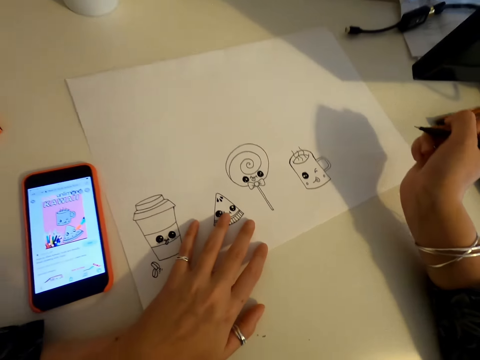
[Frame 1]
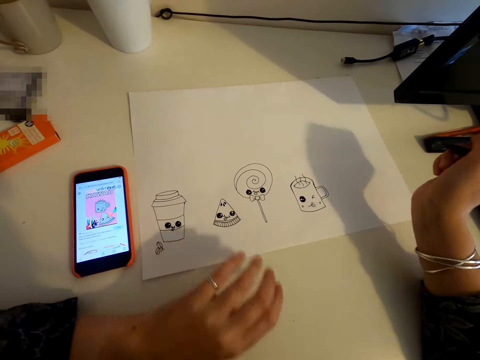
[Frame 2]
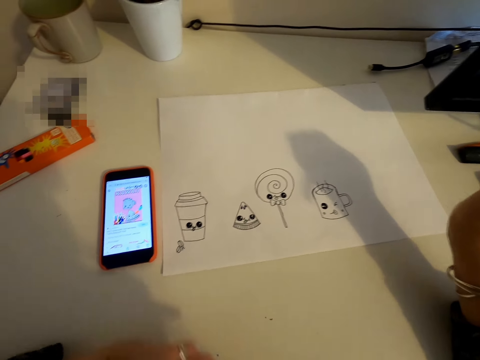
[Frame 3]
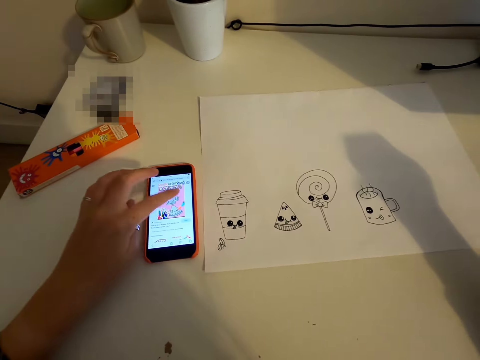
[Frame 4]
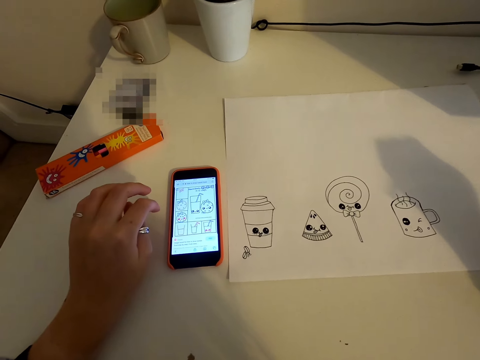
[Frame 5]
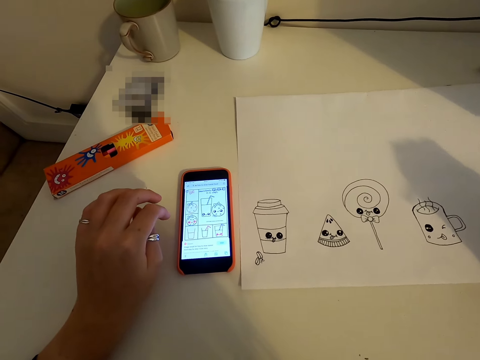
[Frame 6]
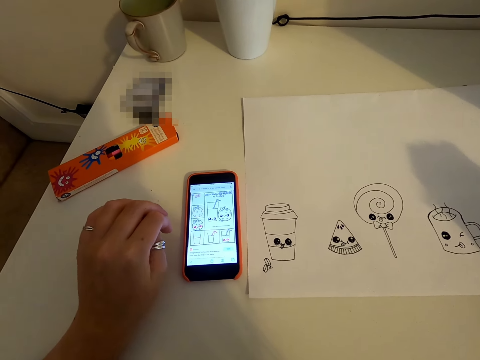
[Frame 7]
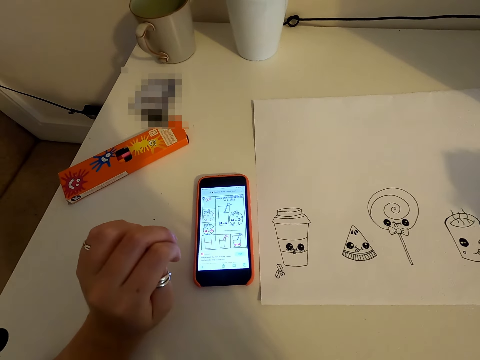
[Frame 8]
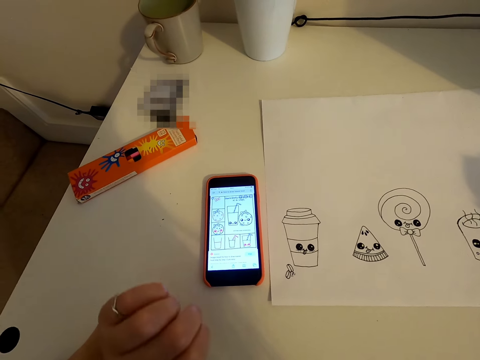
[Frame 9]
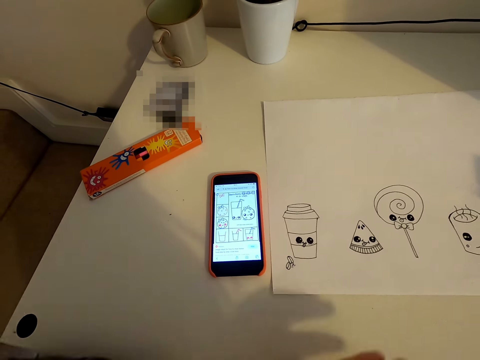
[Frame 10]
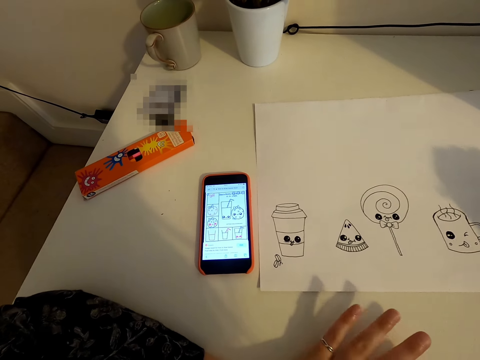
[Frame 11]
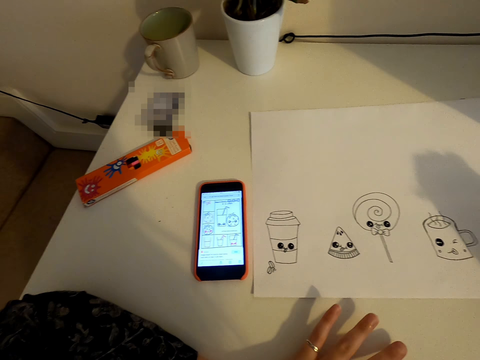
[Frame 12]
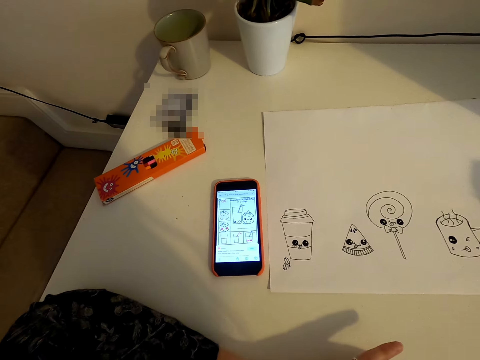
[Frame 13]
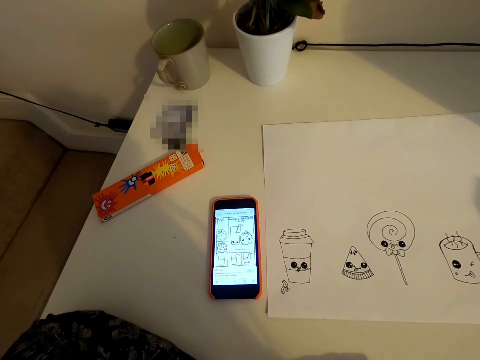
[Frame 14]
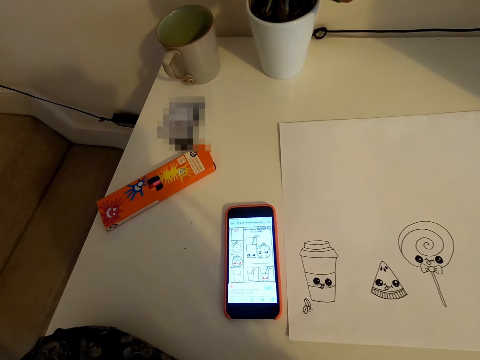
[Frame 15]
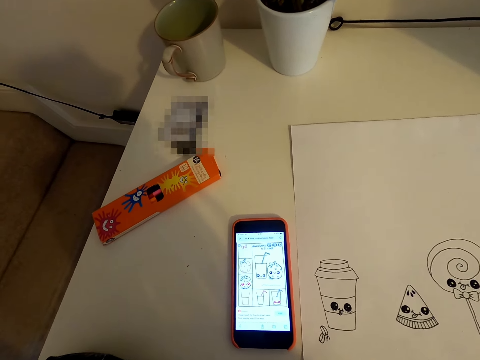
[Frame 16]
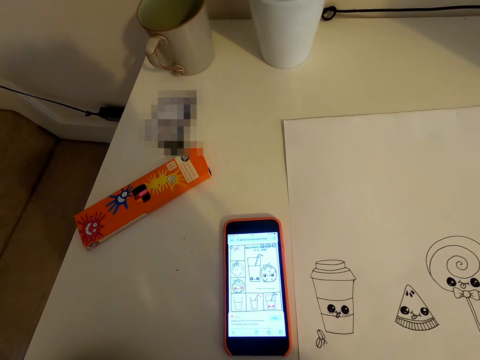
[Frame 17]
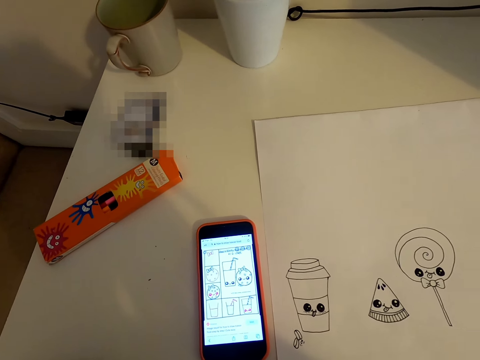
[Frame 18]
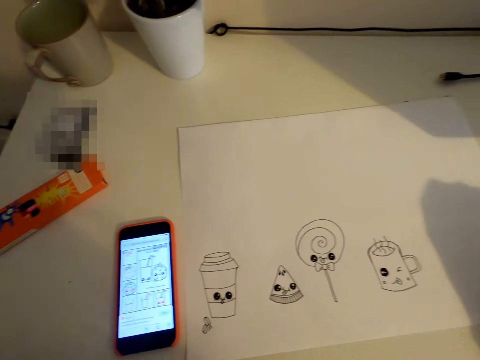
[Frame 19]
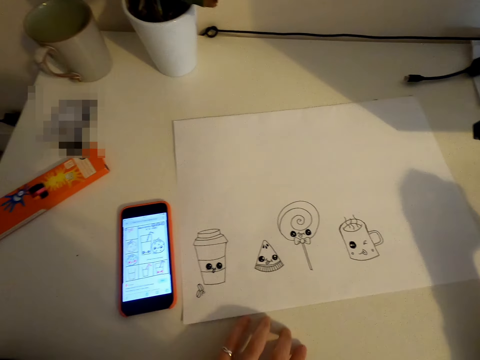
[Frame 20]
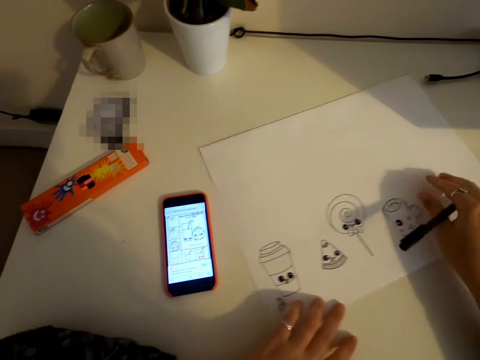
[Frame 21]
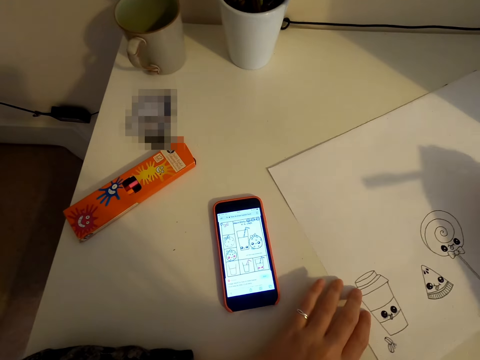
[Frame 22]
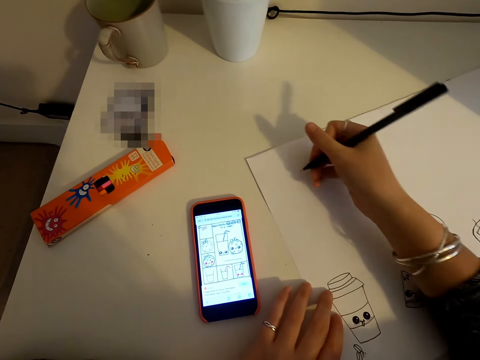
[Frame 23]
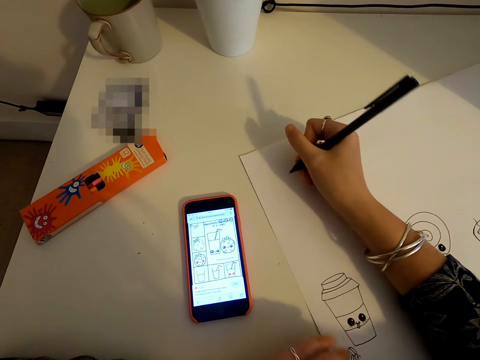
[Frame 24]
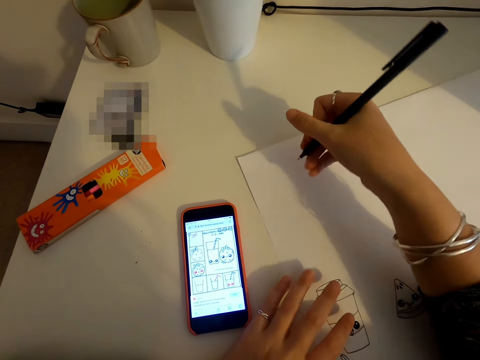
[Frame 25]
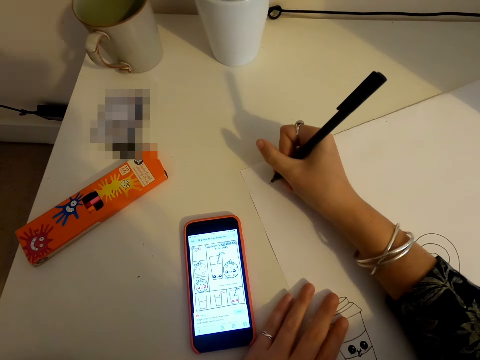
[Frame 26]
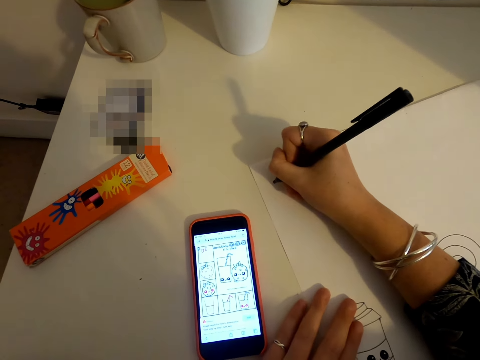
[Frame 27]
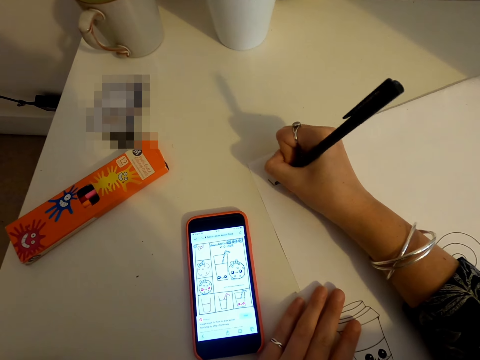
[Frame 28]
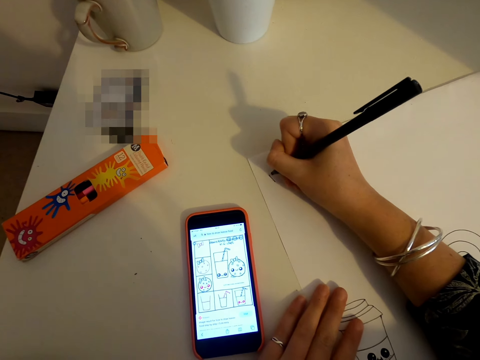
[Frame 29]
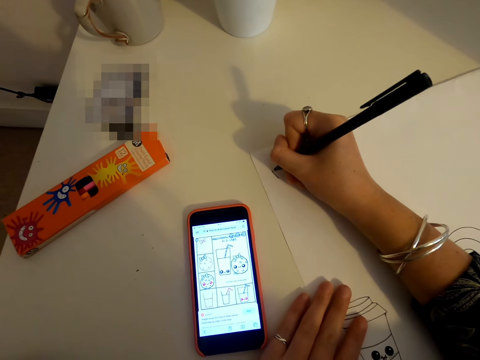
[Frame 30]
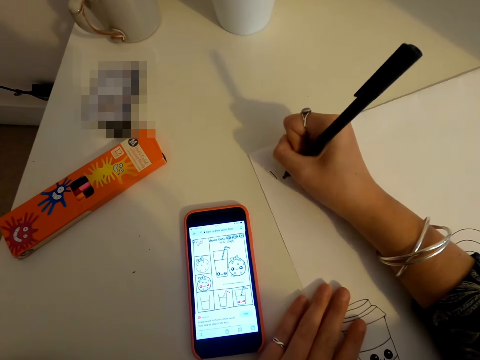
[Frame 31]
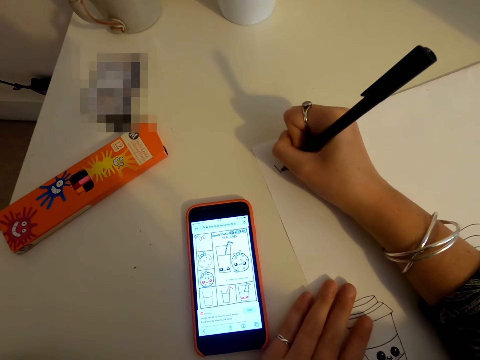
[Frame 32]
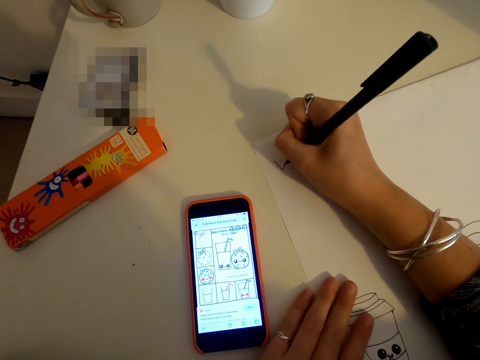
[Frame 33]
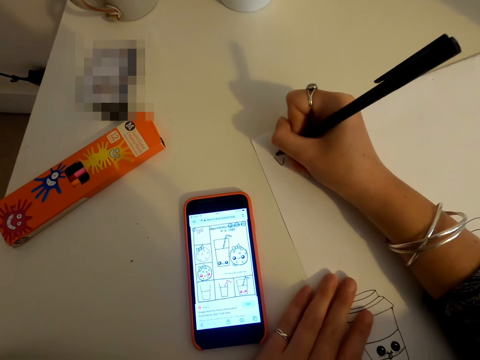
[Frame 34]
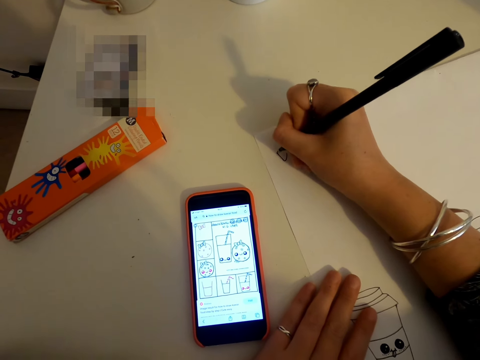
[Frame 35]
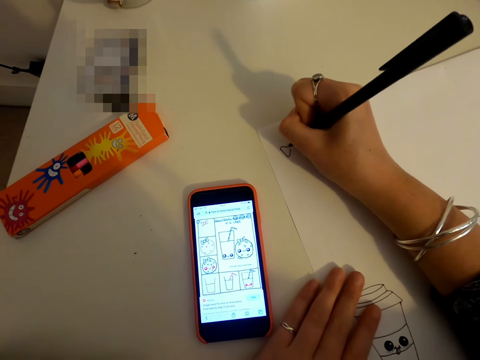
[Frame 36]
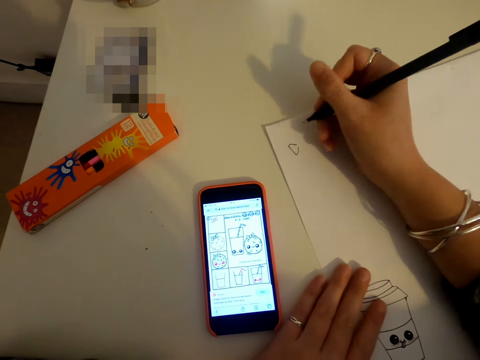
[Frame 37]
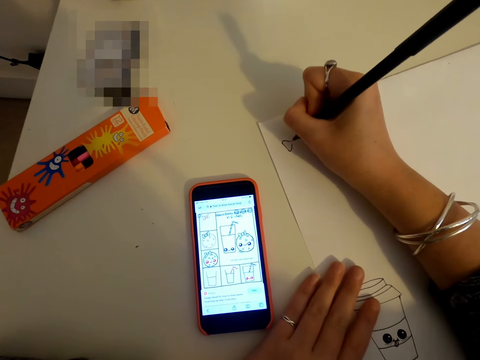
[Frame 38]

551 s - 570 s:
The camera wearer looks at the phone. They scroll on the phone. They draw on a piece of paper.

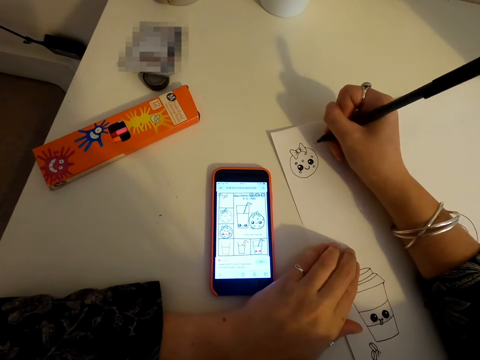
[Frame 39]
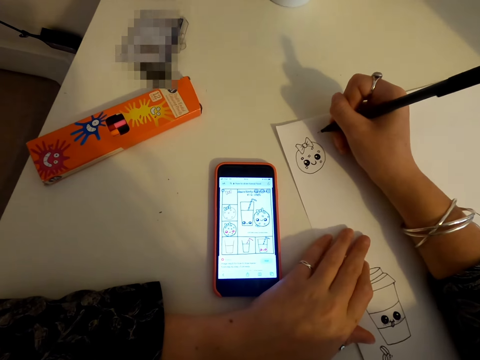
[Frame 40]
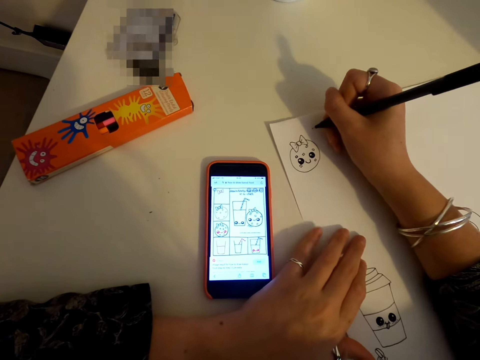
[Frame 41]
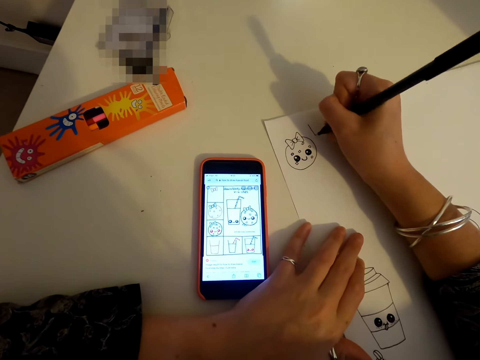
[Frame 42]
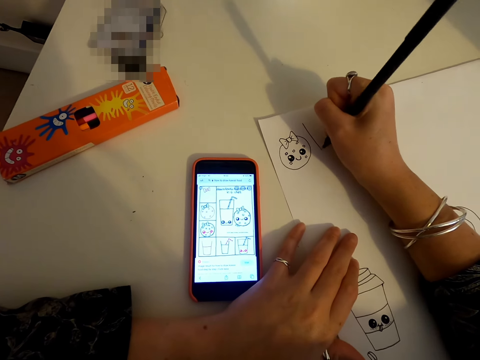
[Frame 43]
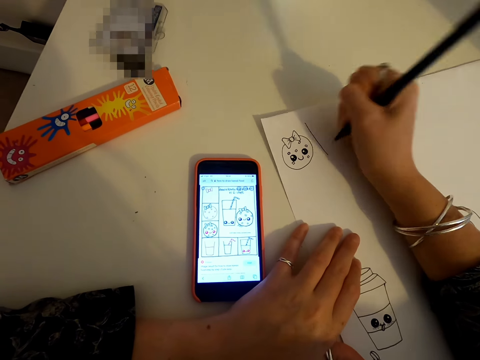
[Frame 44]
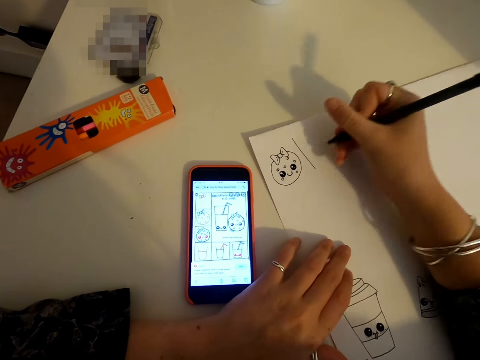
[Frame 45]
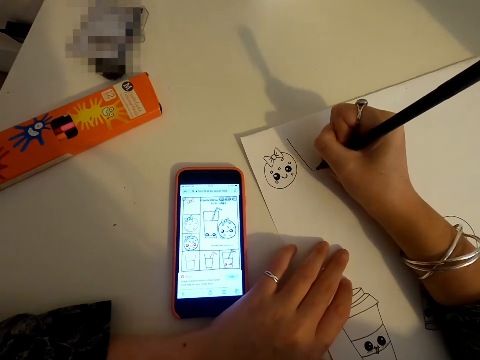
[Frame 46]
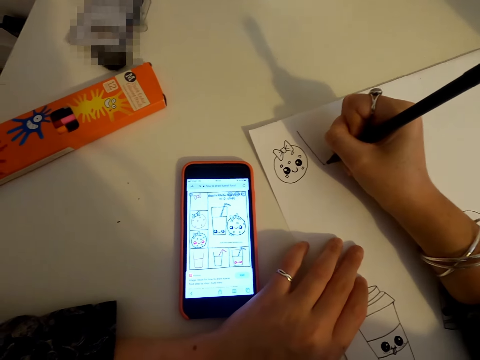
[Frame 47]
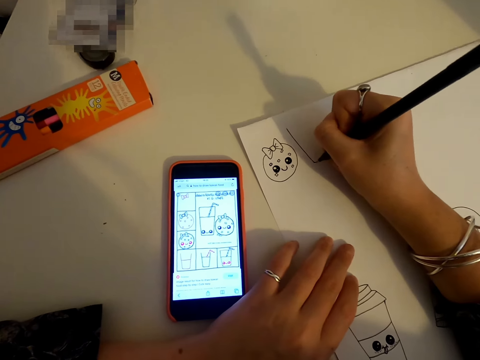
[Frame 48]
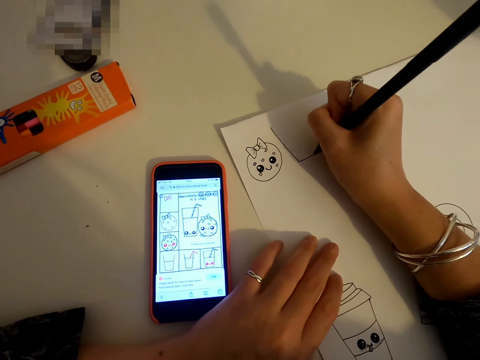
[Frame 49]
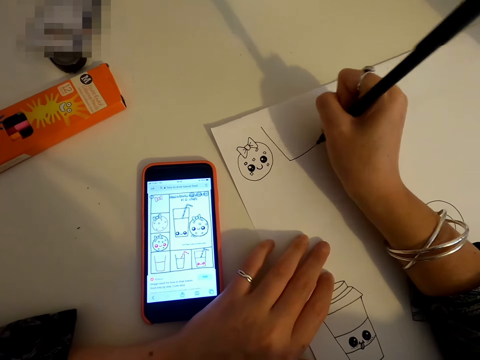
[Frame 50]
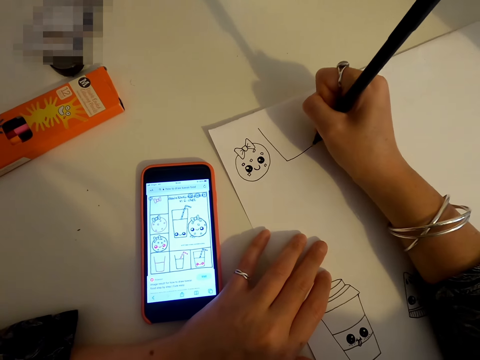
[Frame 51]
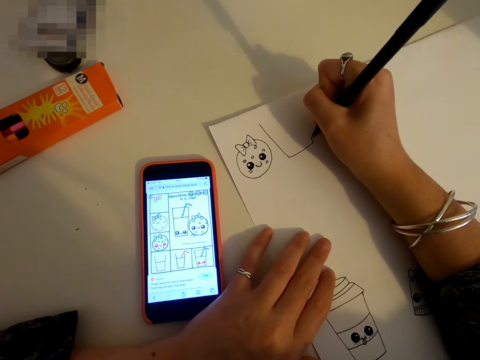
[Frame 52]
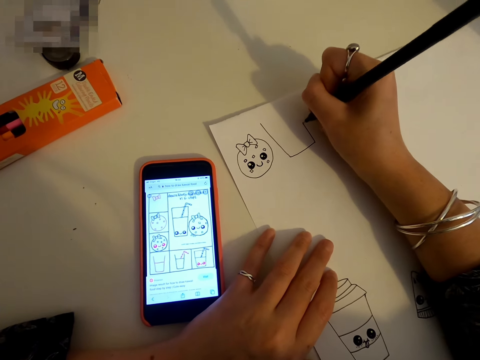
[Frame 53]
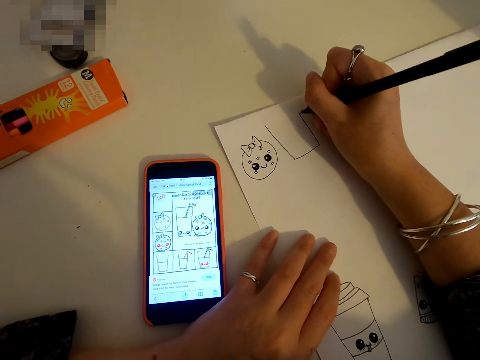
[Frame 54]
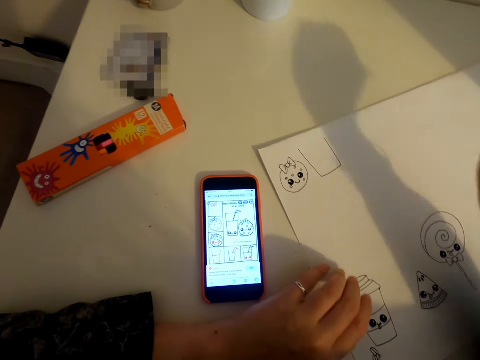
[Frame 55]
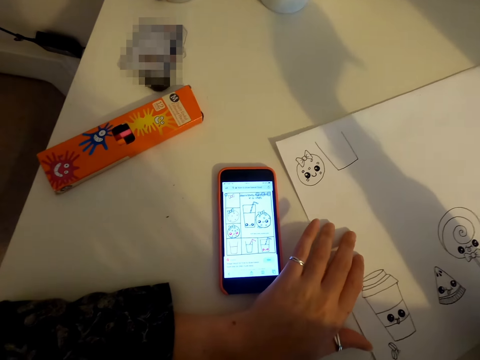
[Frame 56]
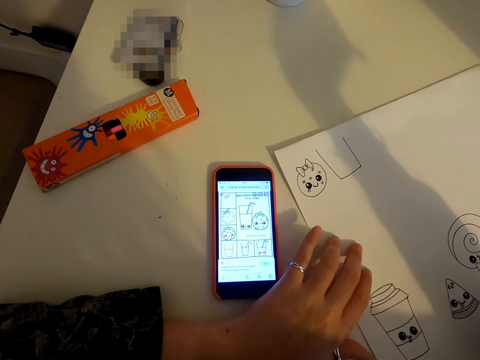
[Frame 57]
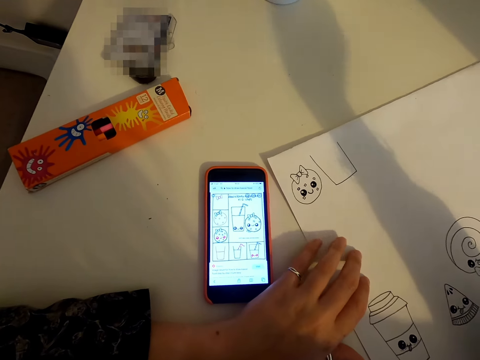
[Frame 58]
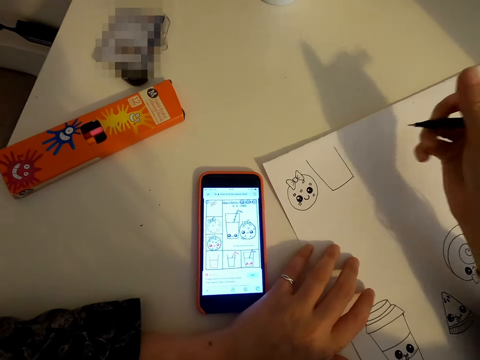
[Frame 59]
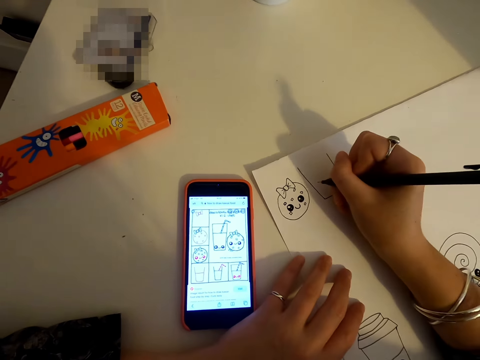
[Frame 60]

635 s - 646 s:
The camera wearer draws on a piece of paper.
